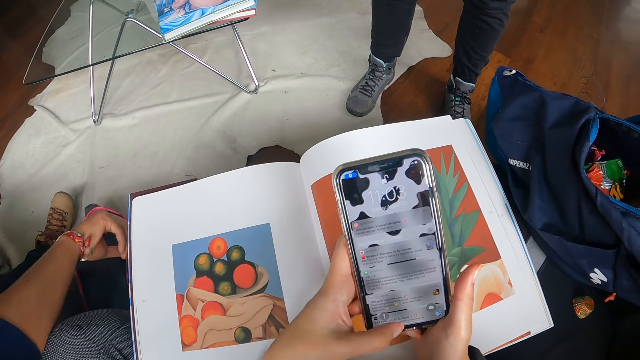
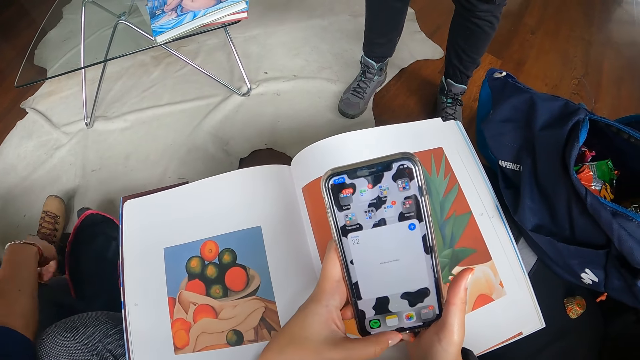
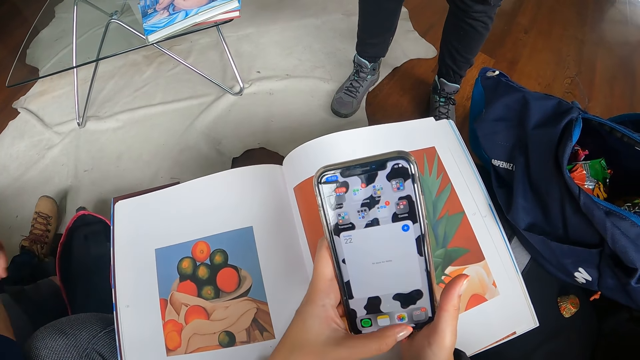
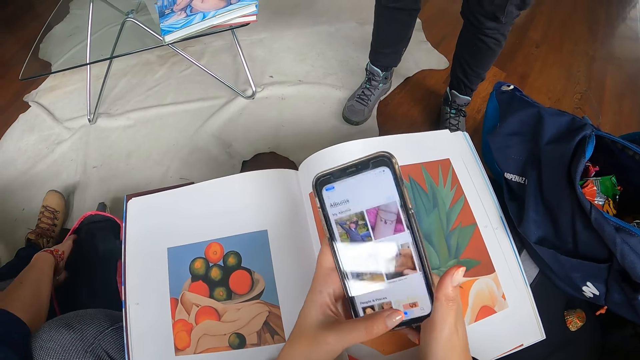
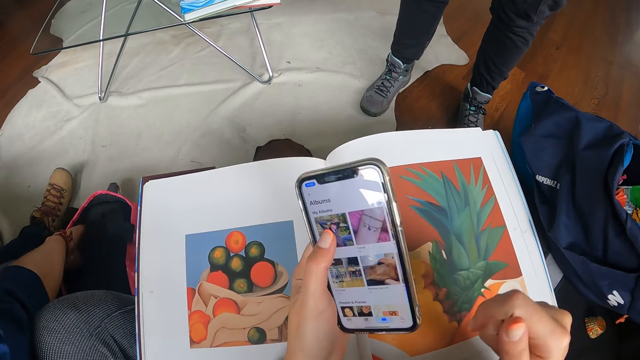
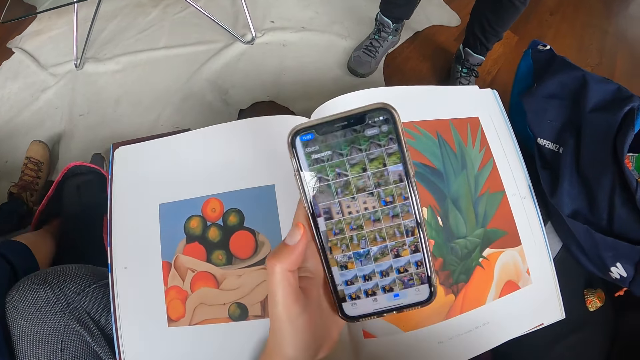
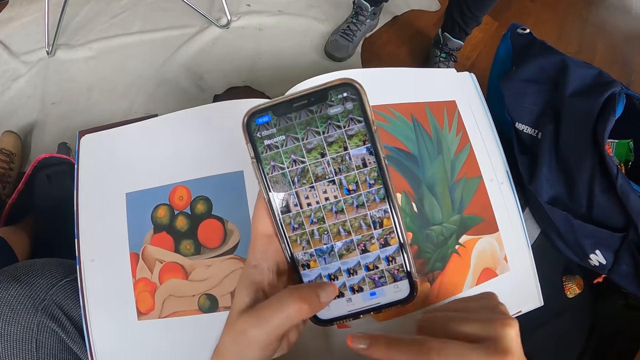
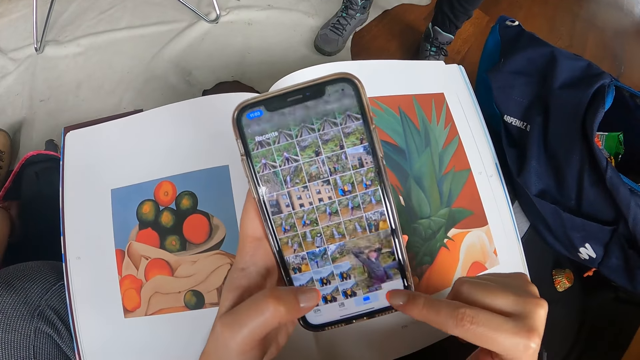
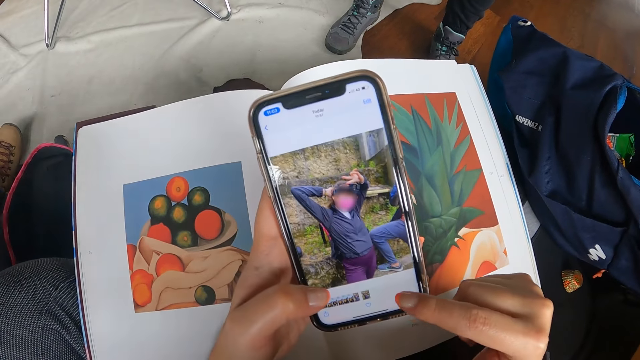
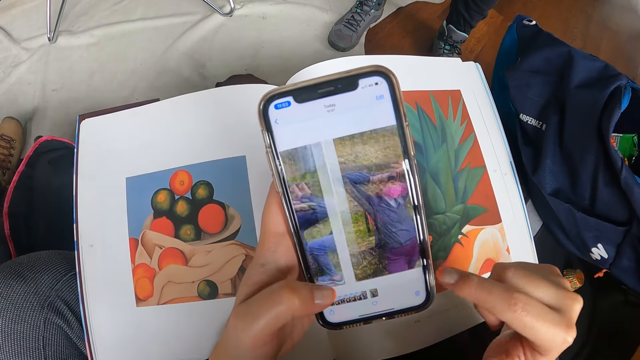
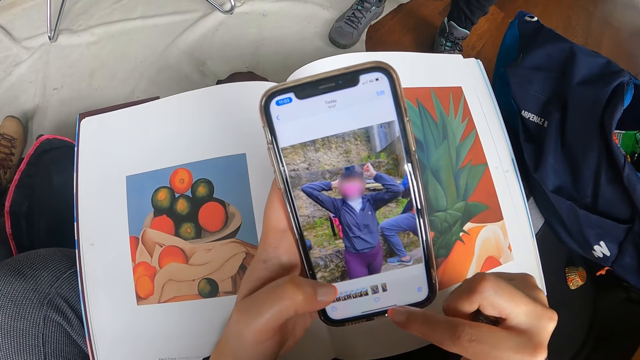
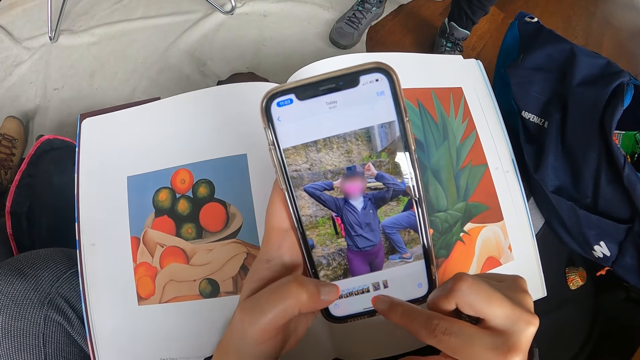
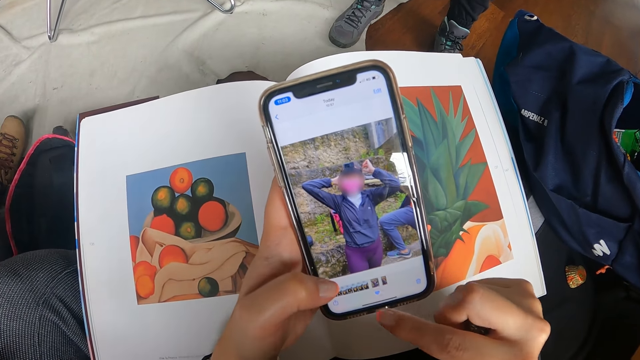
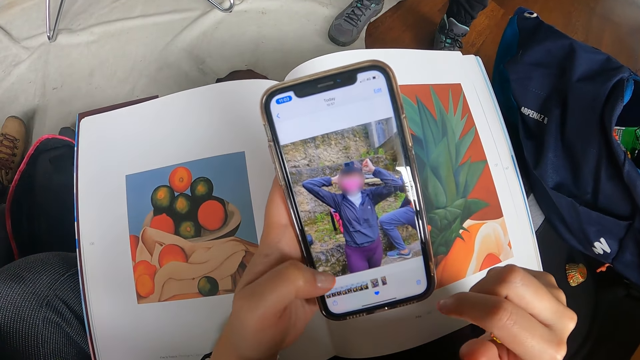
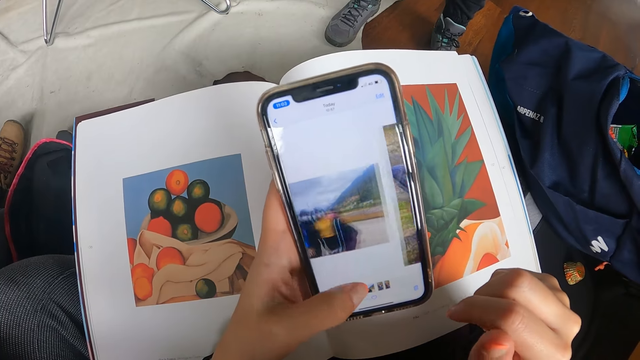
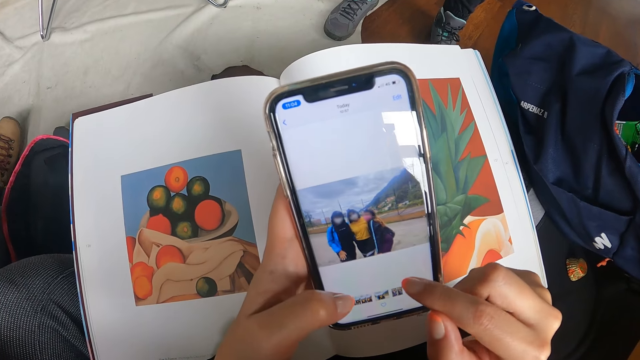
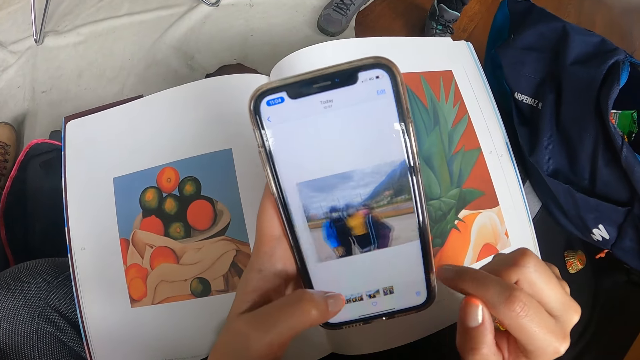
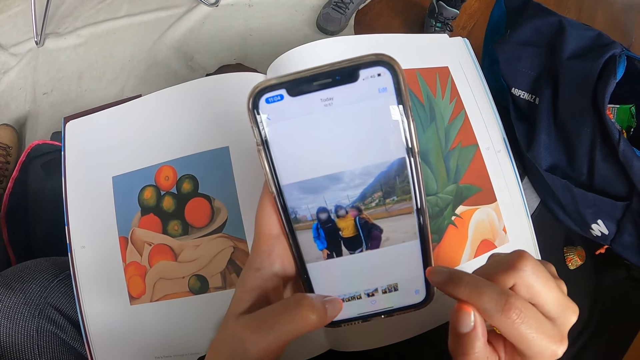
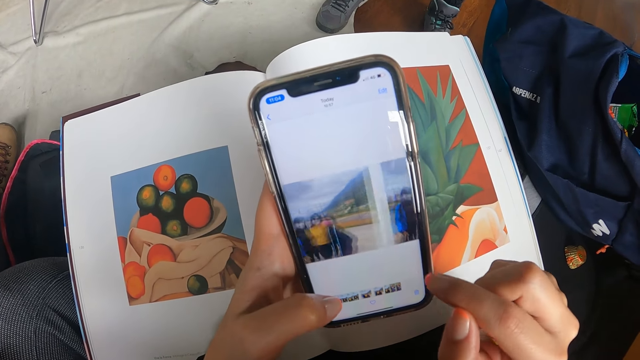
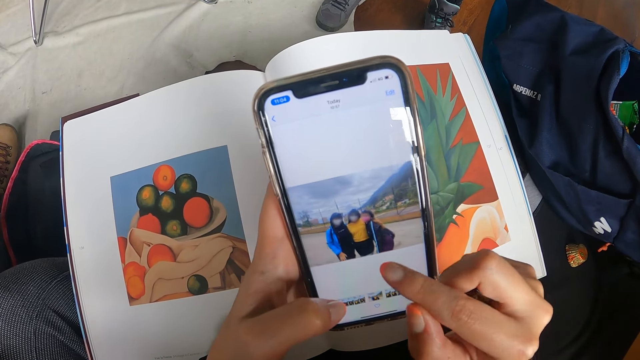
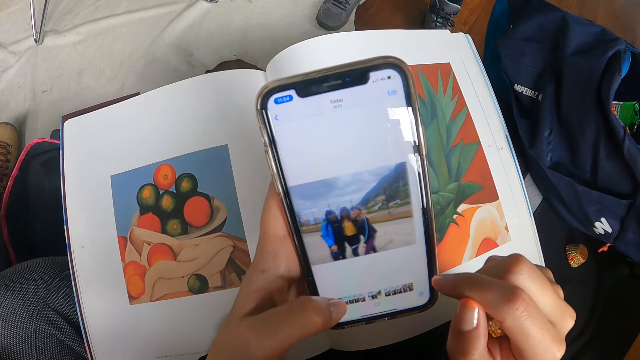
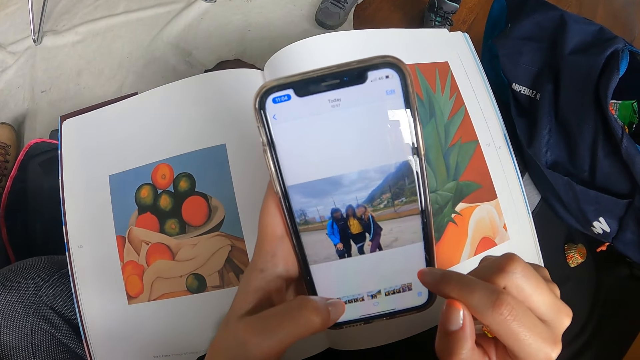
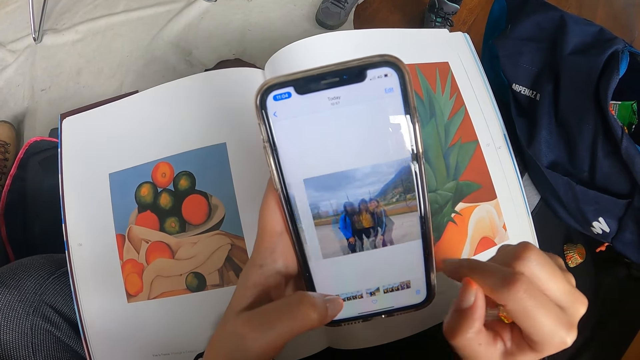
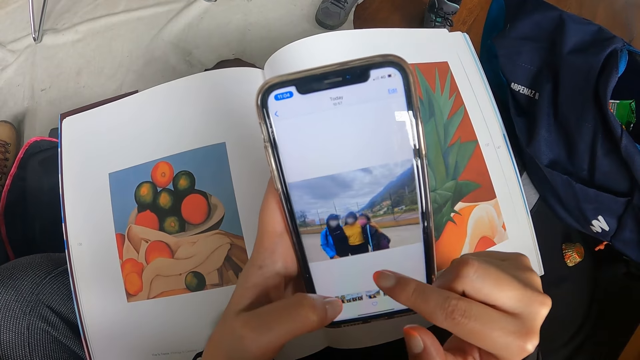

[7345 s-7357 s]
The camera wearer holds the phone in her left hand. She operates the phone with her right hand. She operates the phone with both hands.

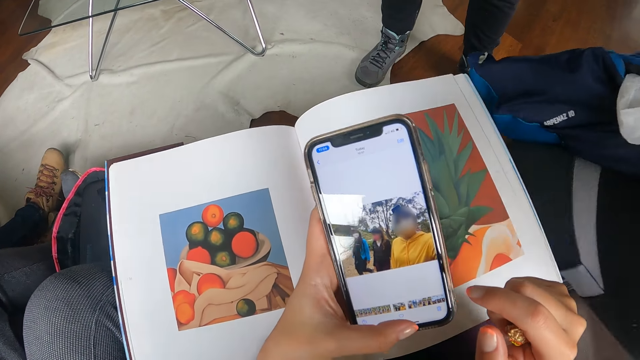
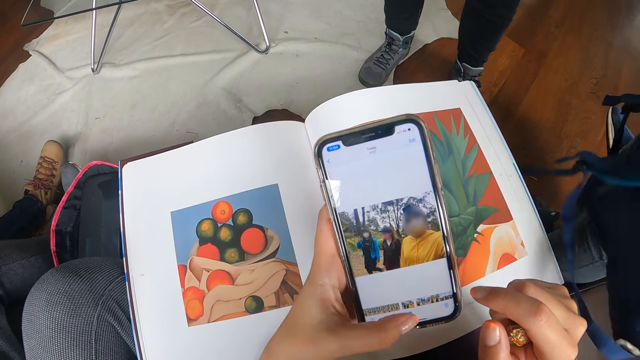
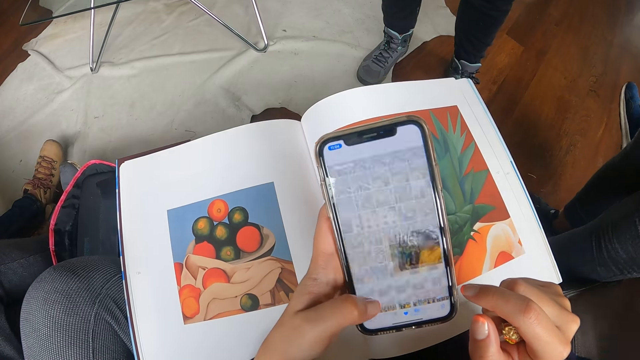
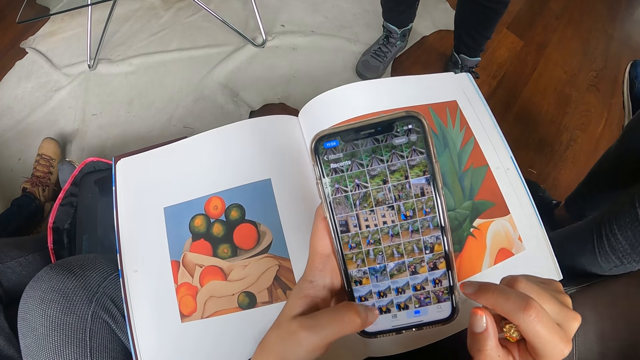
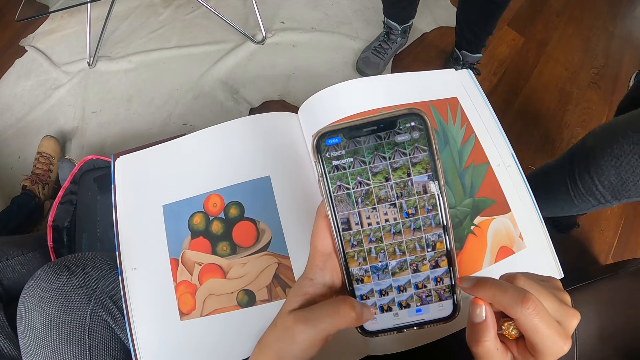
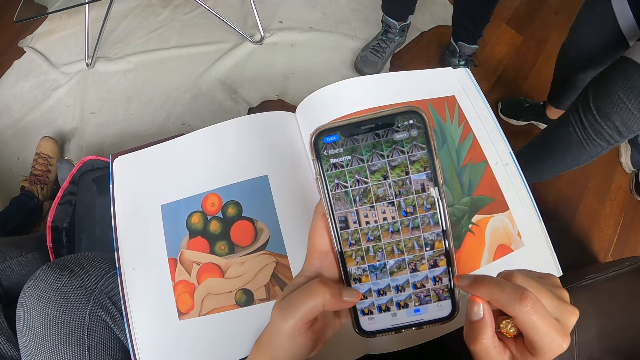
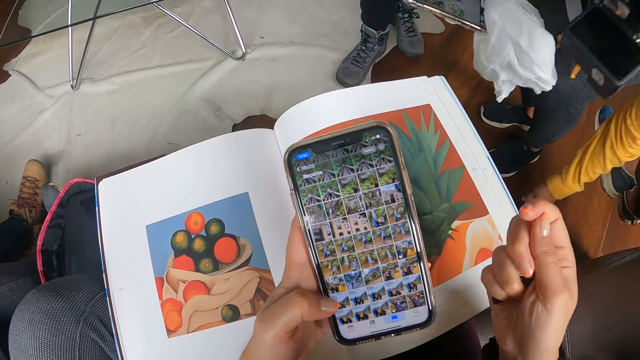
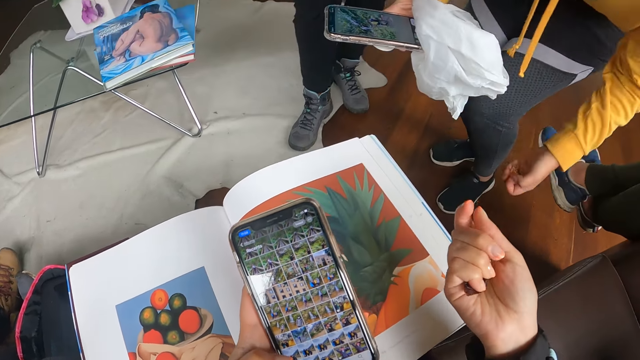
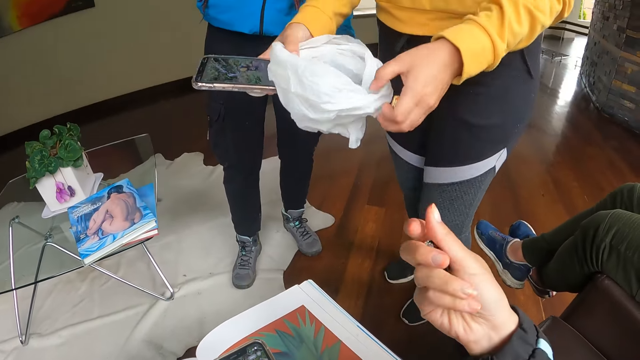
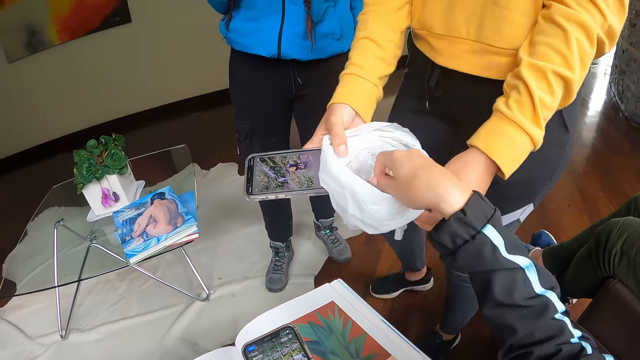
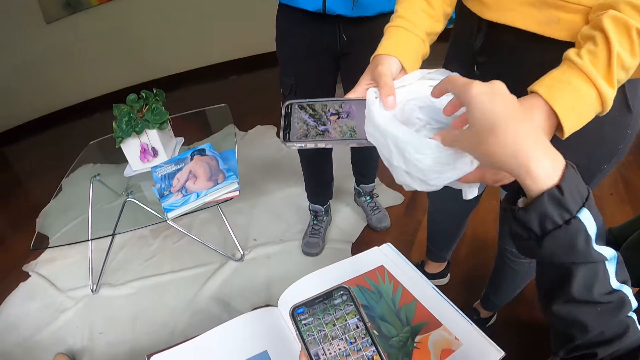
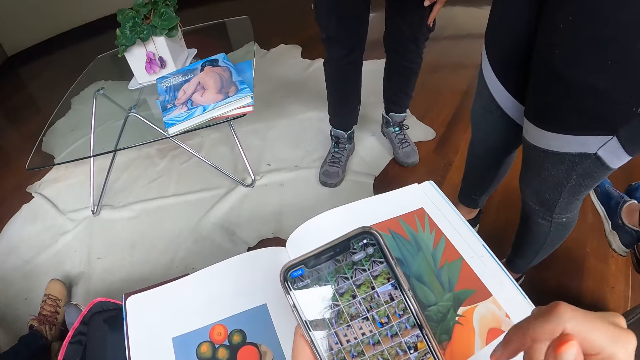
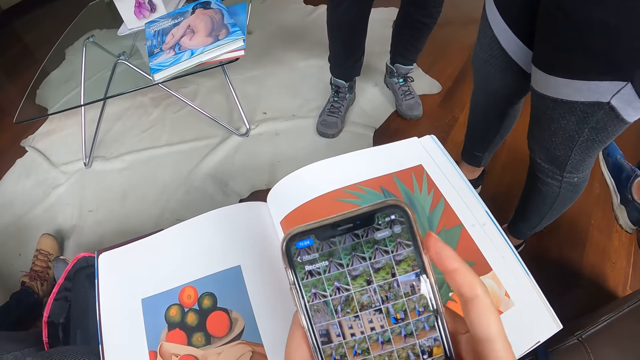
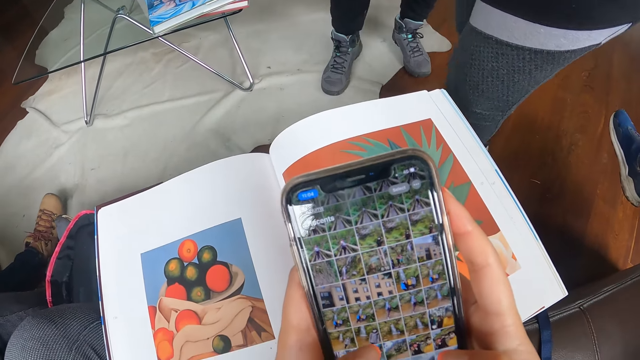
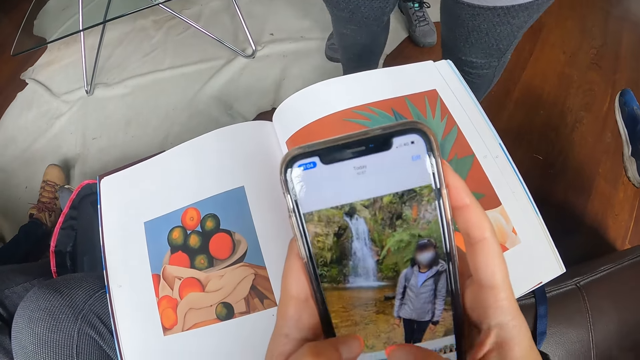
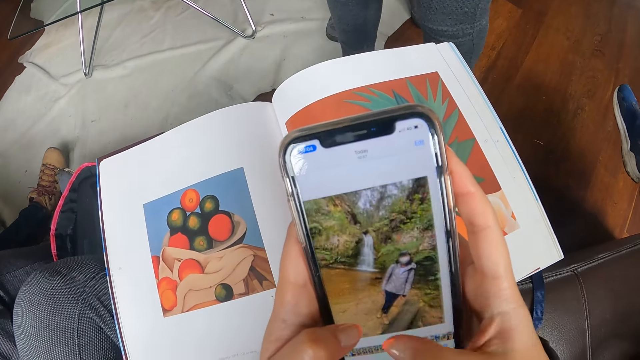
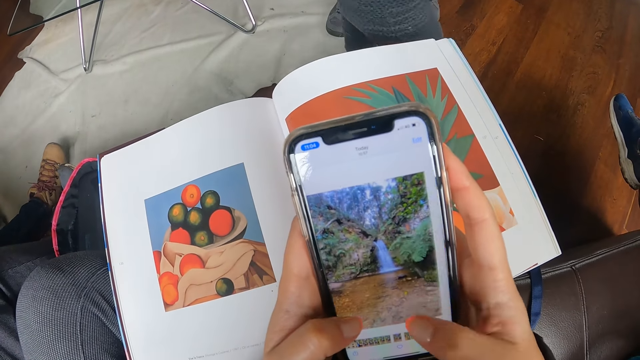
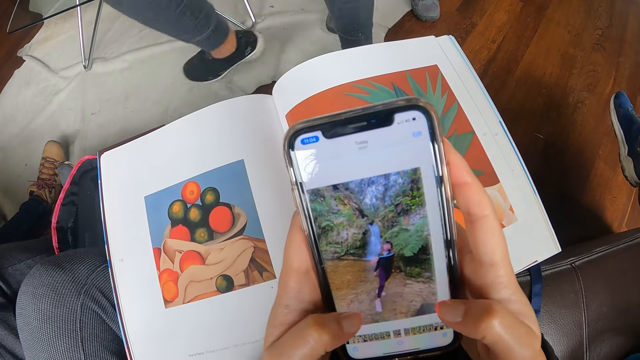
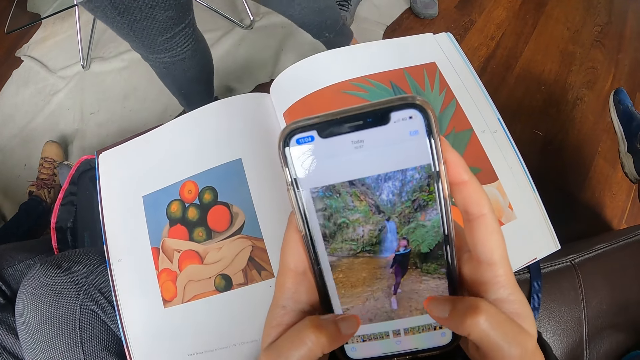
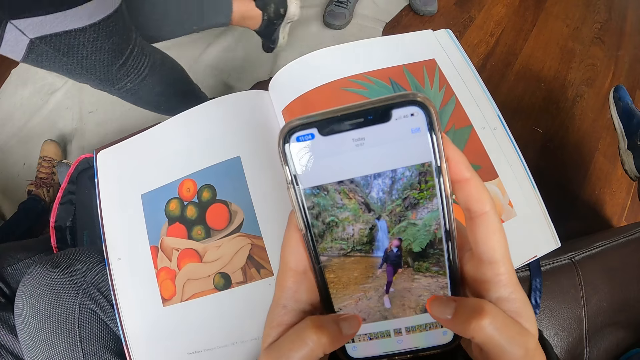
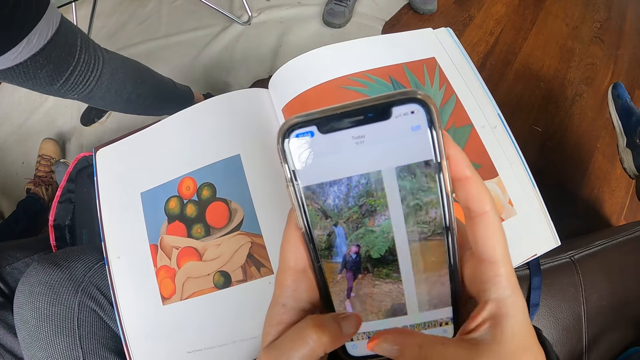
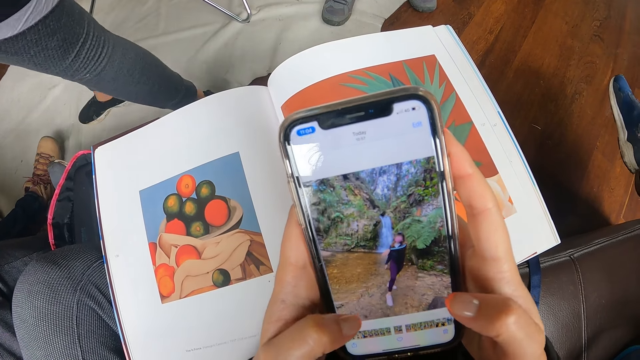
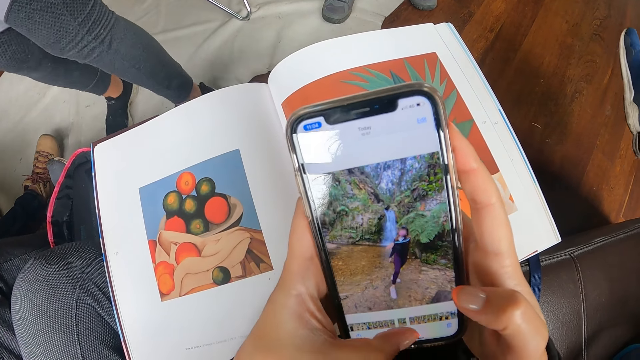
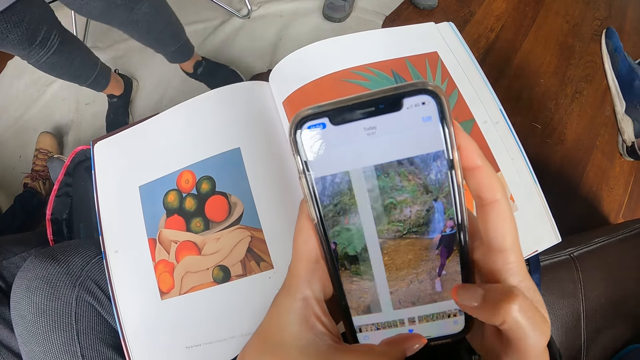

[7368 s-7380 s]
The man stands. The man drops a bag onto a couch with both hands. The man holds a plastic bag in his right hand. The man picks up a wrapper from the floor with his left hand. The man holds the plastic bag with both hands. The camera wearer drops the chocolate wrapper in her right hand into the plastic bag in the man's hands. She operates the phone with both hands.
